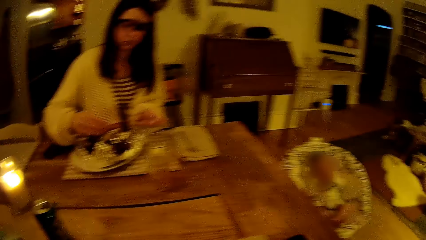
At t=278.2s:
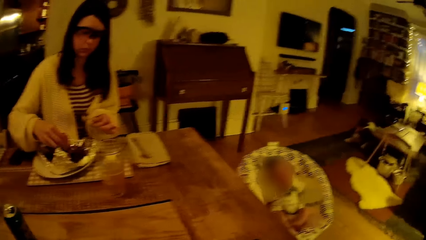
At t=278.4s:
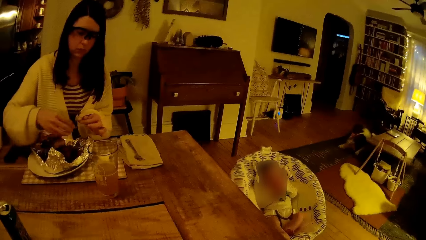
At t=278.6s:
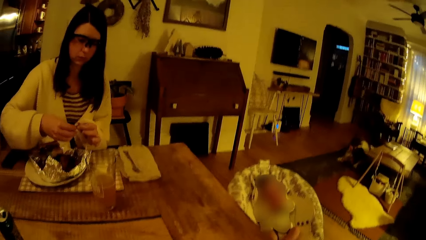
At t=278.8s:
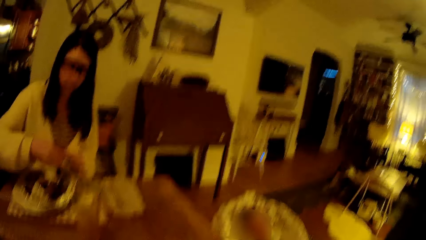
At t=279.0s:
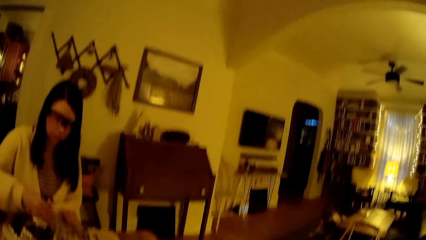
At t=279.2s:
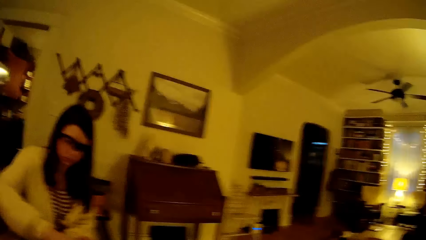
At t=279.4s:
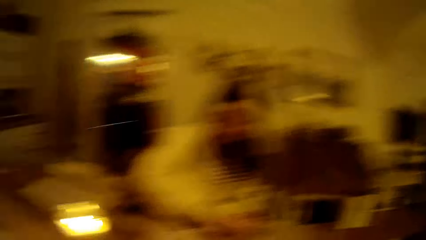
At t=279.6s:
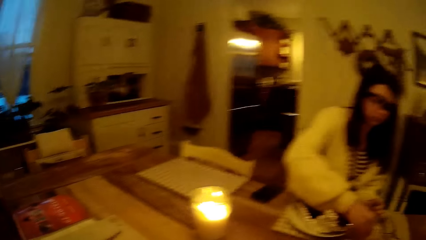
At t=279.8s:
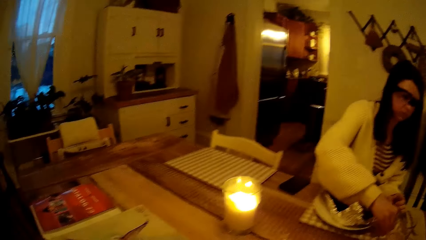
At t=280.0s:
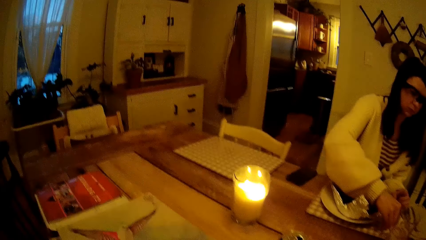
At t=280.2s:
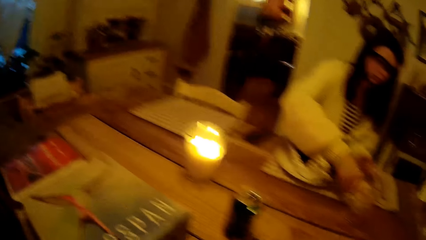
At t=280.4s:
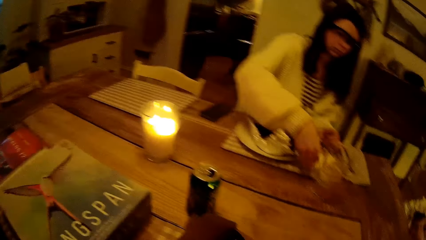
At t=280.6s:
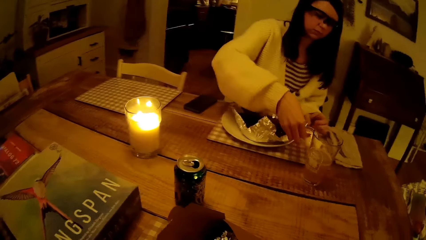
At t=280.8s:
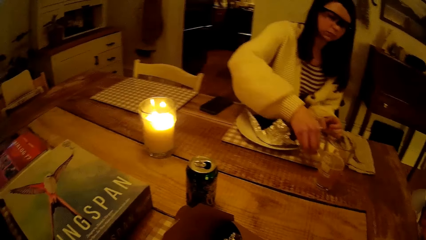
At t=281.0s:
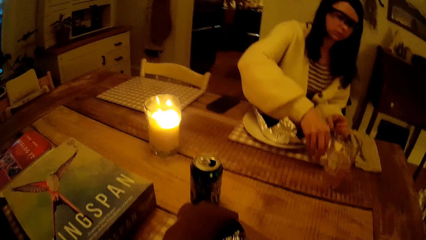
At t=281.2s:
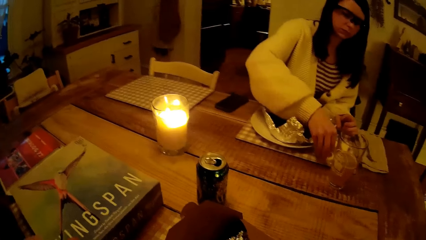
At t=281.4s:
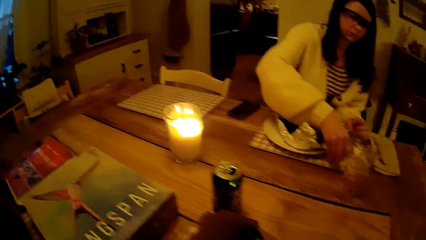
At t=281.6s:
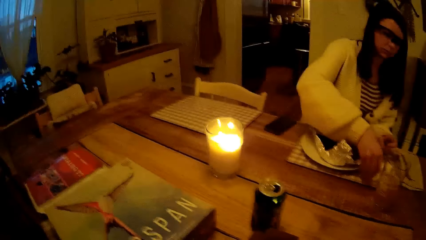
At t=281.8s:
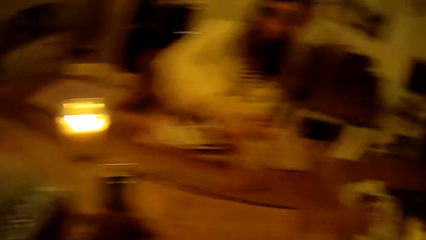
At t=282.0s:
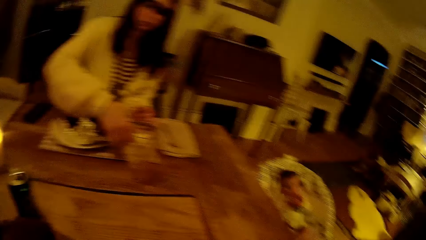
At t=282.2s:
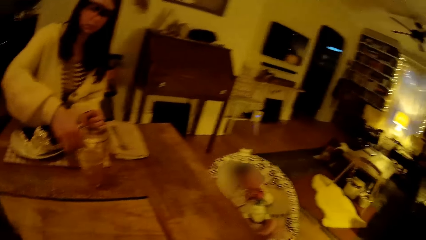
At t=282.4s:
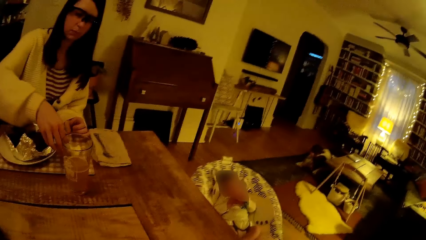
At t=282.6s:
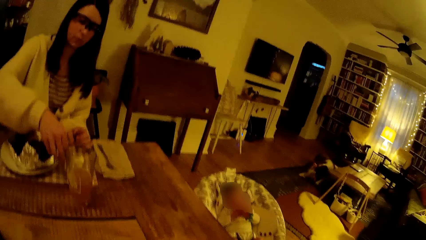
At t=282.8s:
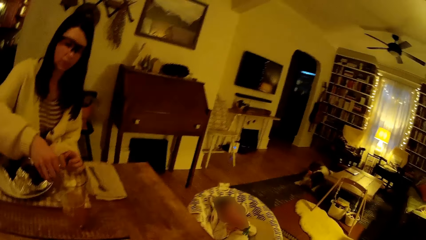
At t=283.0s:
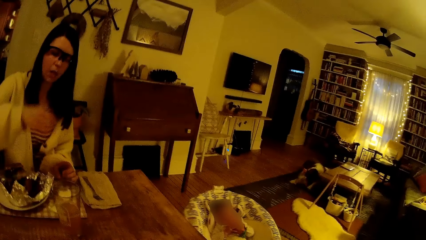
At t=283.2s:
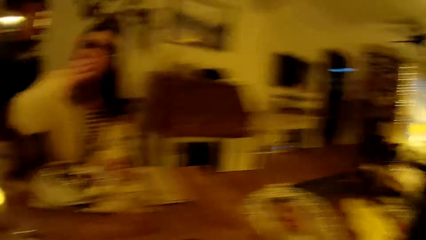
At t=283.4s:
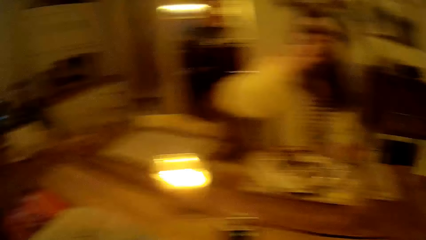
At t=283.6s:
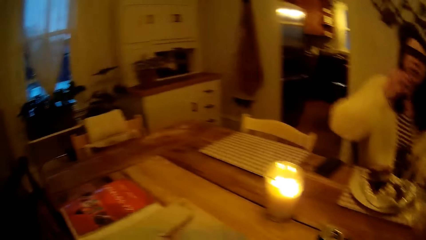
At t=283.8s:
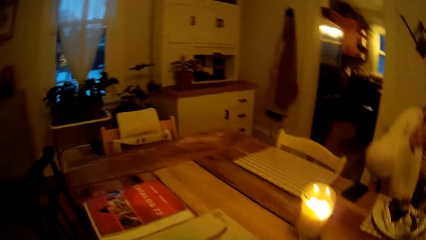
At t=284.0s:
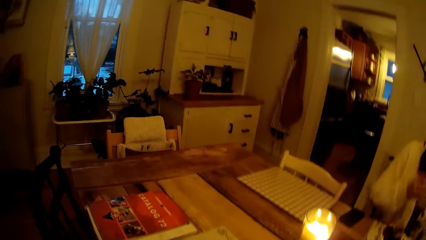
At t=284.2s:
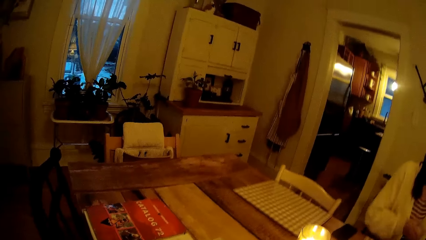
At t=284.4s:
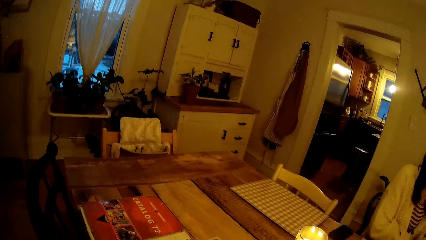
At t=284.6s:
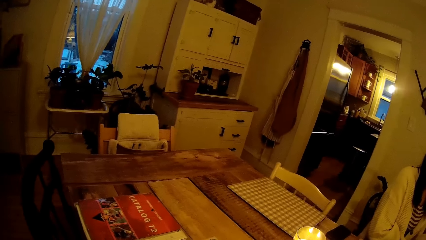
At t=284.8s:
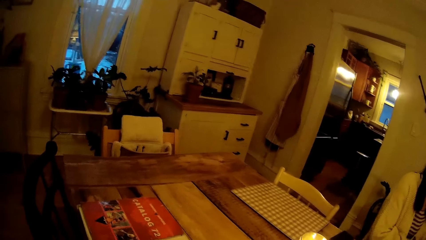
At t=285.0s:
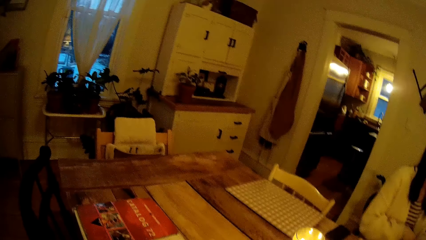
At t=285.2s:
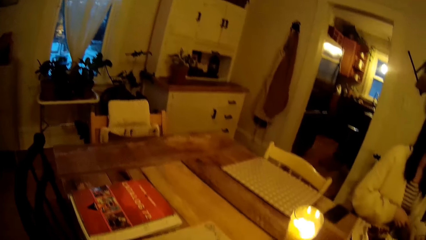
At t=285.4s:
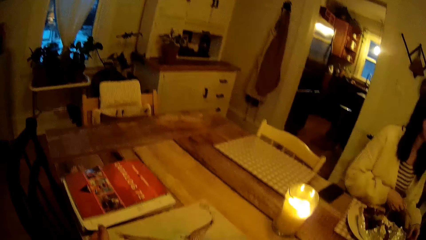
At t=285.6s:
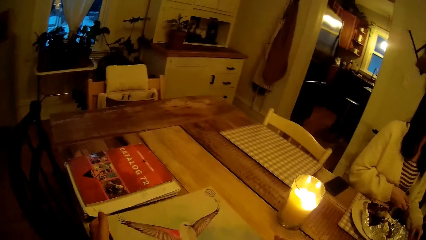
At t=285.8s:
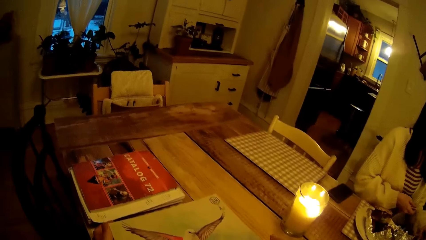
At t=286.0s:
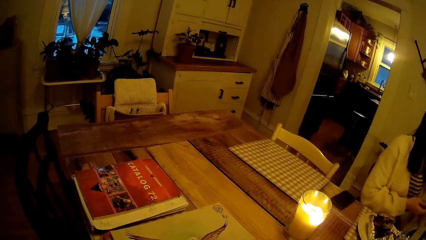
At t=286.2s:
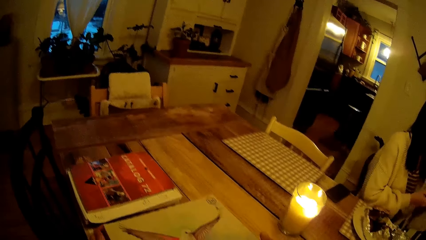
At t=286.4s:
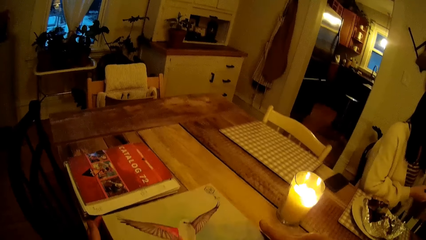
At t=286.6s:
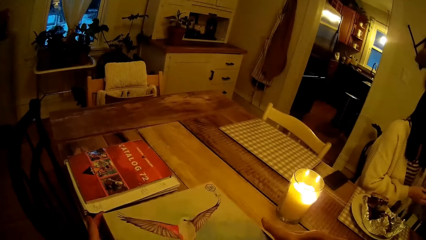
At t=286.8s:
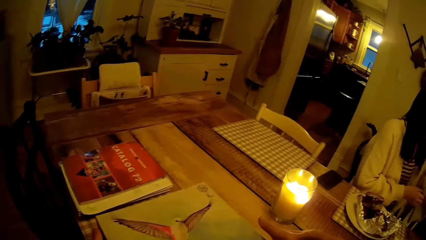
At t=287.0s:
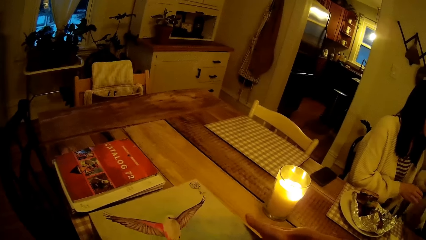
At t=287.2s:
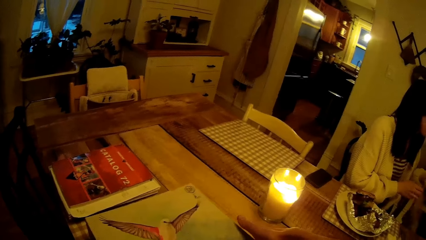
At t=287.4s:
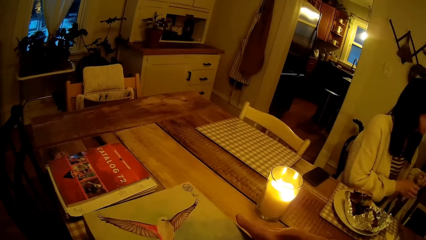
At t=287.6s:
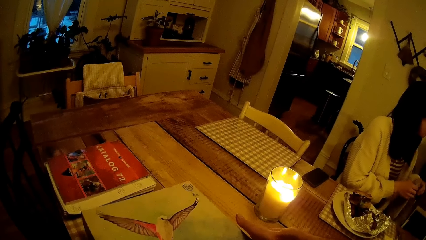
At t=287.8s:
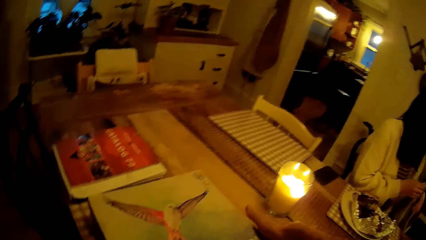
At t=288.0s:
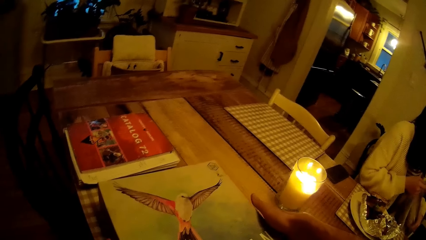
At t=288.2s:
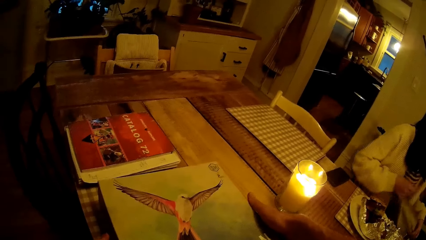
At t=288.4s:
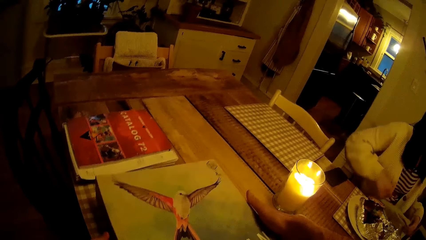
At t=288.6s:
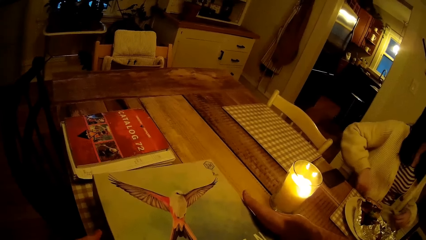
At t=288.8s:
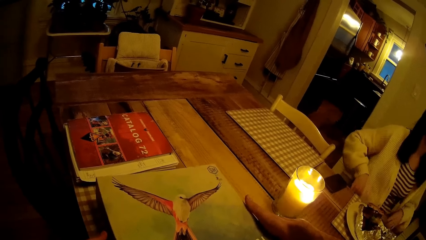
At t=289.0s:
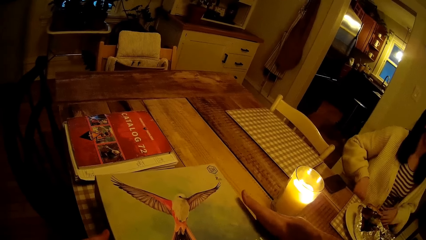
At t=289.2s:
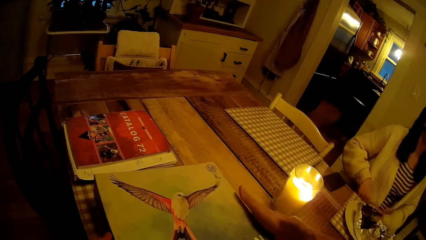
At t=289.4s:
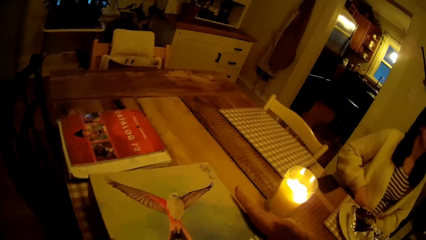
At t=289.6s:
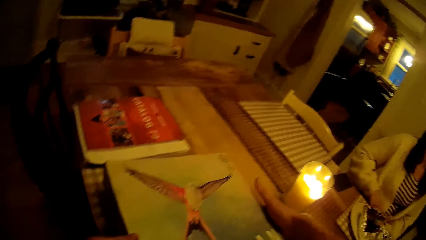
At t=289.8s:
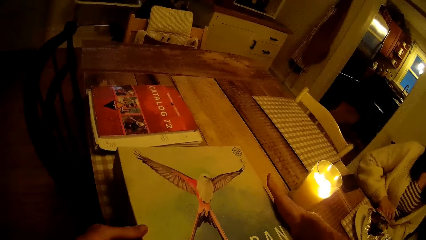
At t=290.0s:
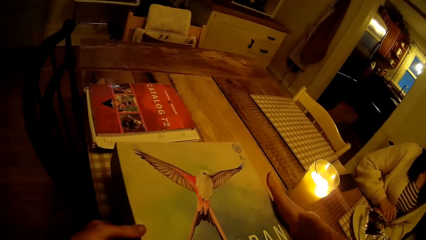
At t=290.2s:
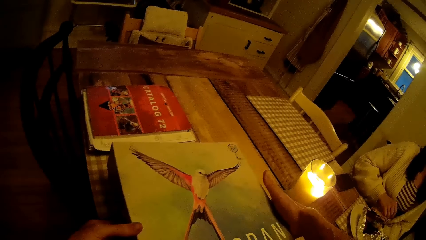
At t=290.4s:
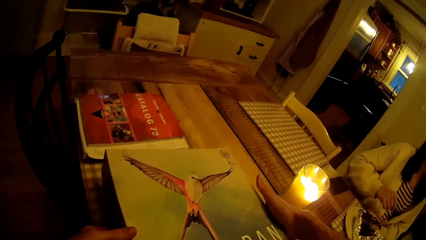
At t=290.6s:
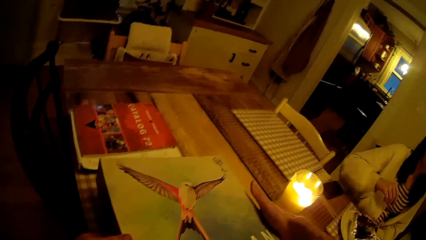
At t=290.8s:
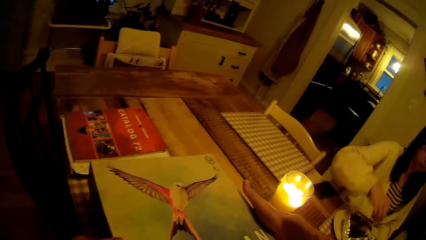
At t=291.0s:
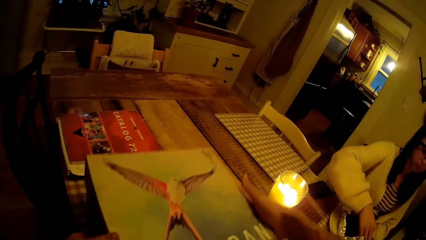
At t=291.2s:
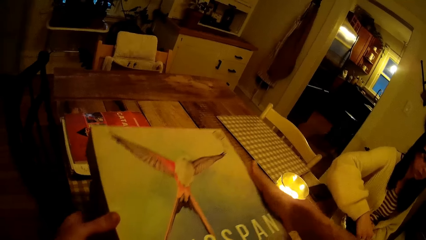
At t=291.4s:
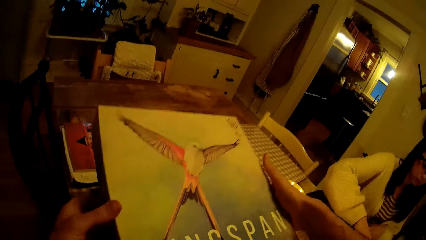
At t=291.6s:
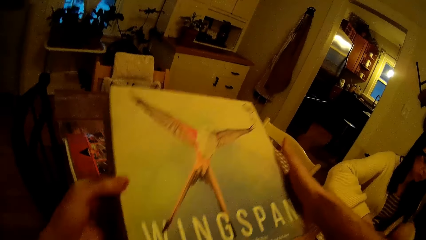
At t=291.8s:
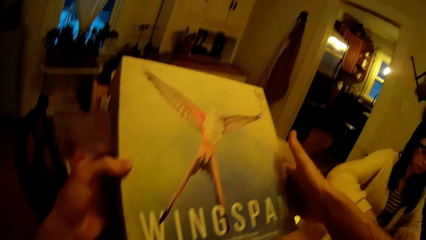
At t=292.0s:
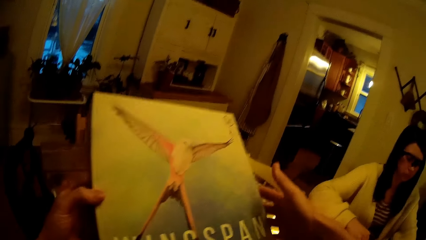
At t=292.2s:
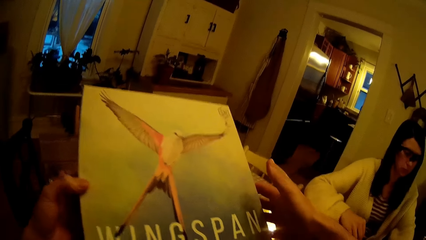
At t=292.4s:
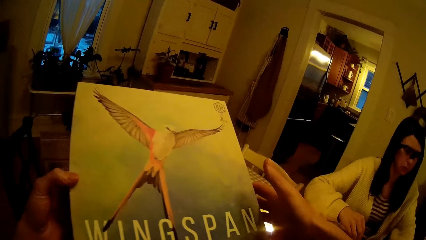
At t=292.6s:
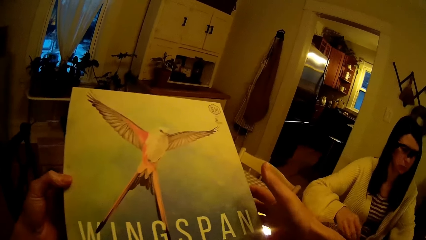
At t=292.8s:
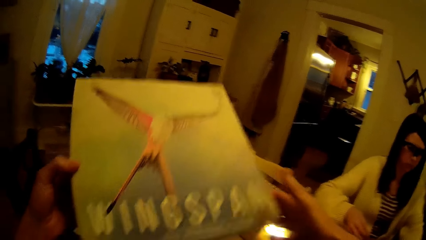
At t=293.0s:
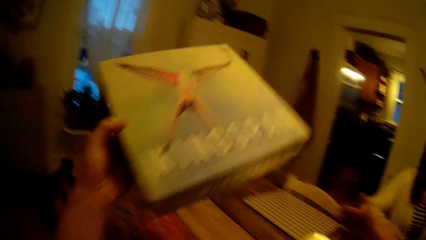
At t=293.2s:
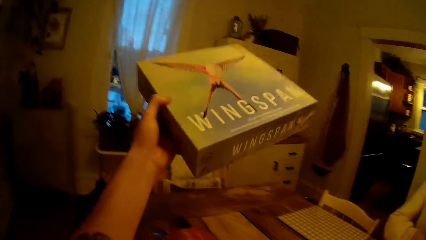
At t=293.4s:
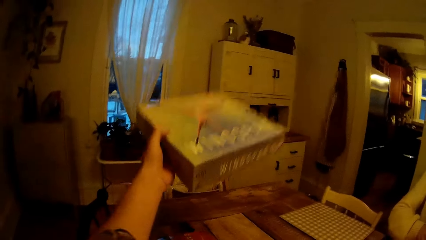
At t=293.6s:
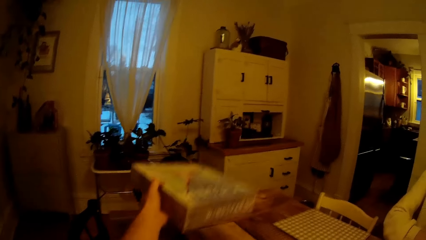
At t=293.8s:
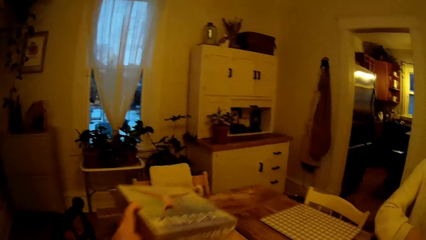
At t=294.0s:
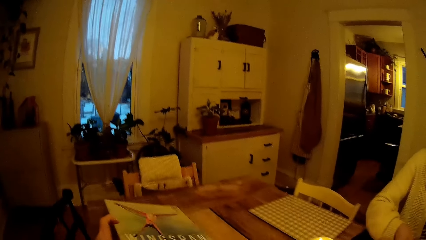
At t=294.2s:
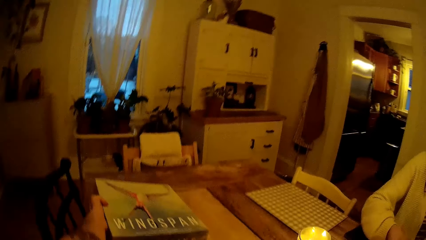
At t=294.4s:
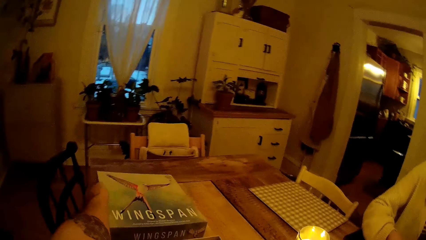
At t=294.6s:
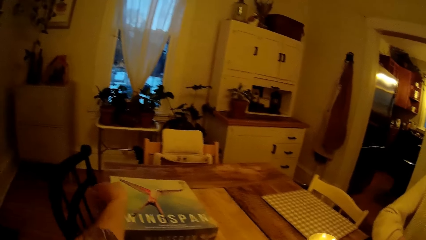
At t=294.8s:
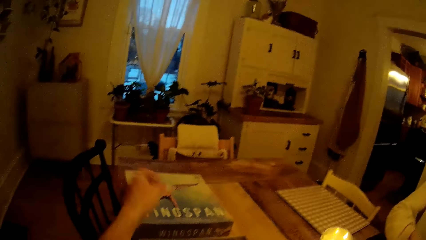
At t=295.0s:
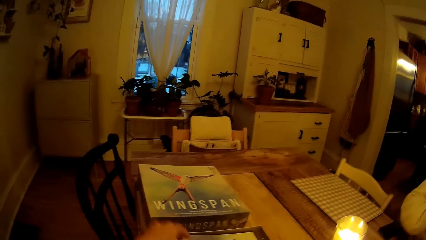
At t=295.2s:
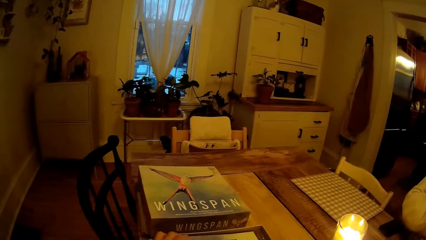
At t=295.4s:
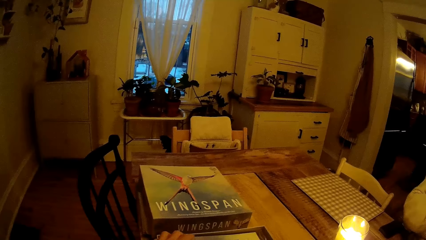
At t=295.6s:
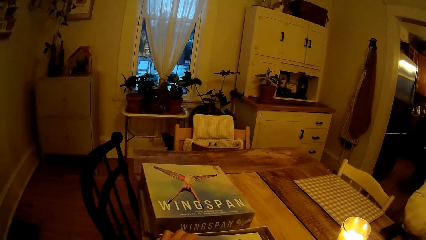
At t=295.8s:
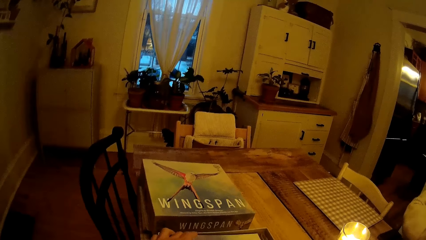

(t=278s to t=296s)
The woman drops the food in her right hand into the foil paper. She passes the food in her left hand to her right hand. She inserts the food into the upper part of the orange. She puts the food in her mouth with her right hand. Another woman holds a napkin with both hands. The other woman places the napkin on her thigh with both hands. The camera wearer opens a game pack on the table with both hands. He picks up the book or game pack lid. He places the game pack lid on the table with his left hand.
